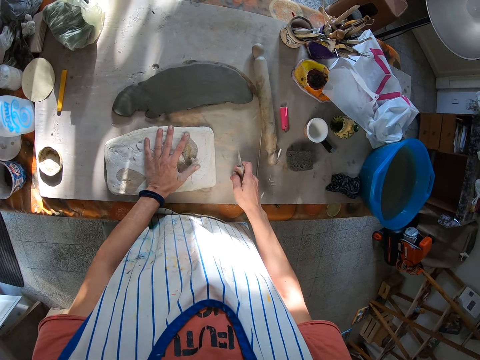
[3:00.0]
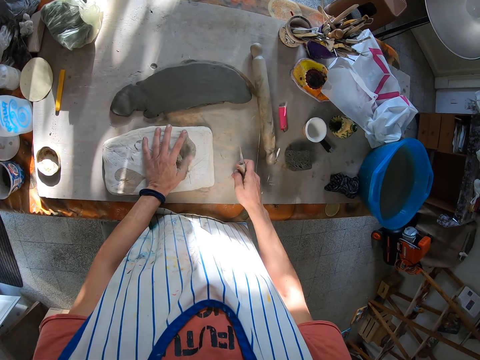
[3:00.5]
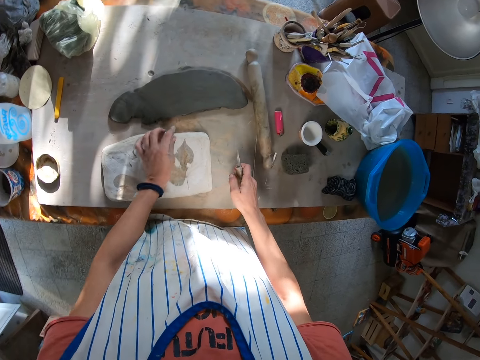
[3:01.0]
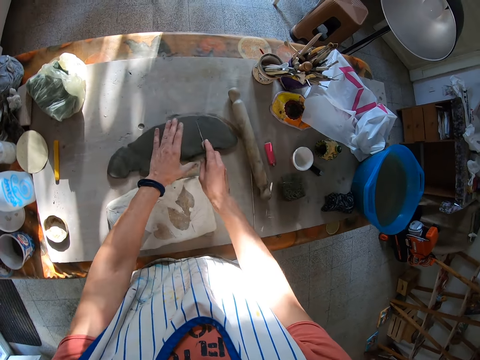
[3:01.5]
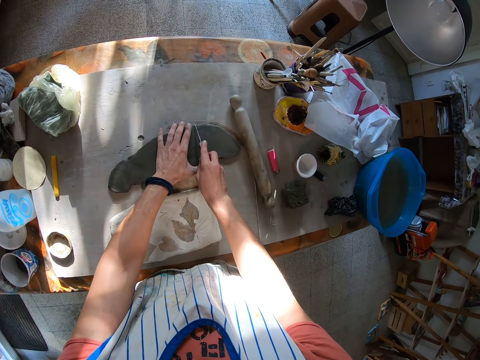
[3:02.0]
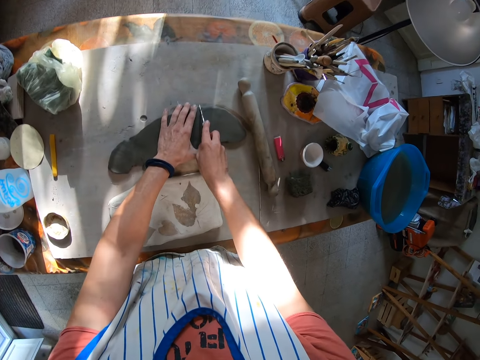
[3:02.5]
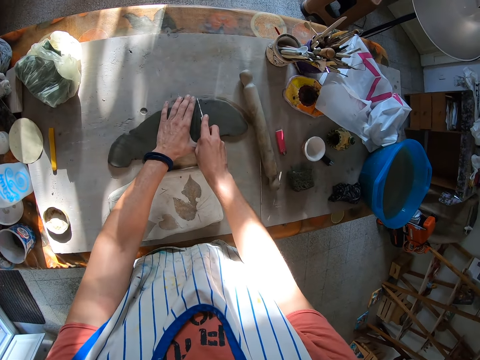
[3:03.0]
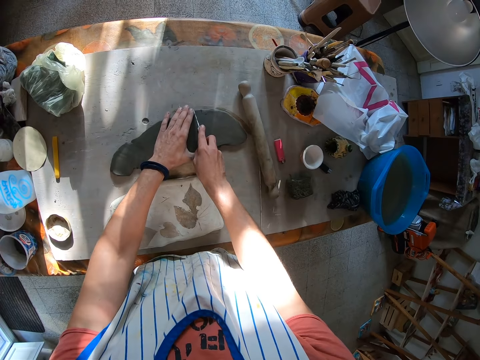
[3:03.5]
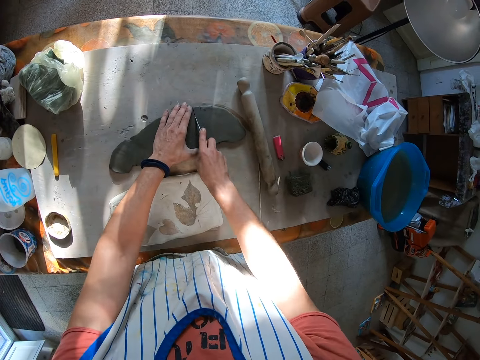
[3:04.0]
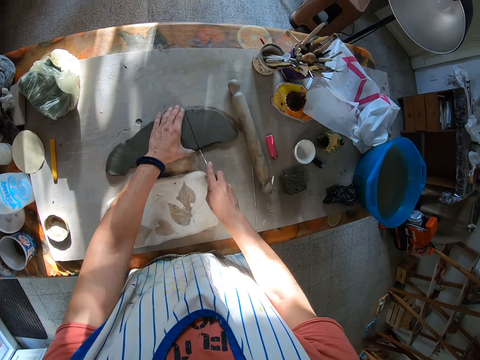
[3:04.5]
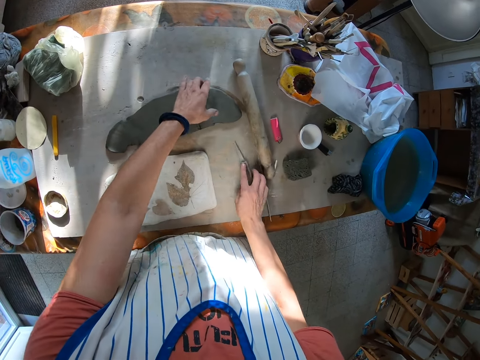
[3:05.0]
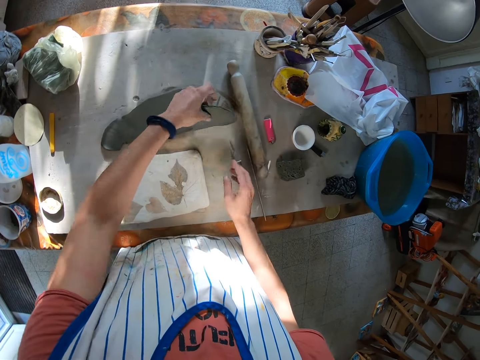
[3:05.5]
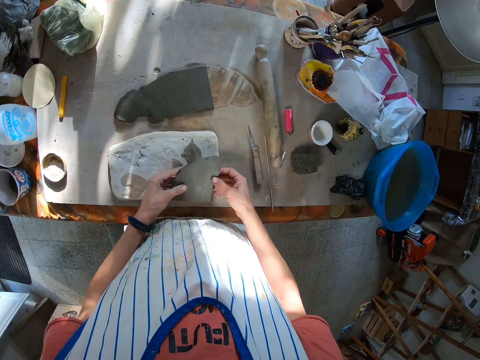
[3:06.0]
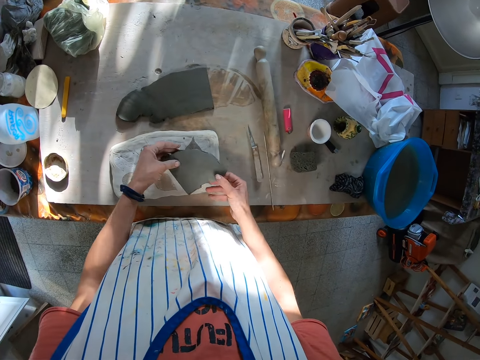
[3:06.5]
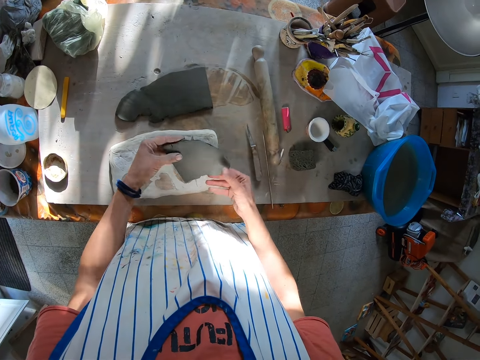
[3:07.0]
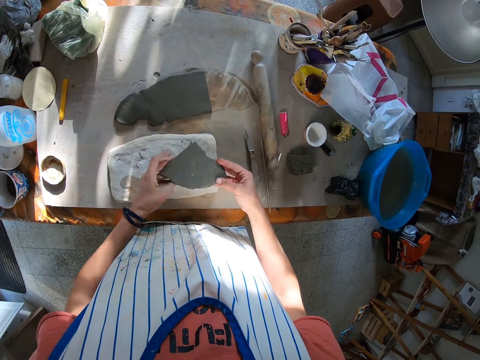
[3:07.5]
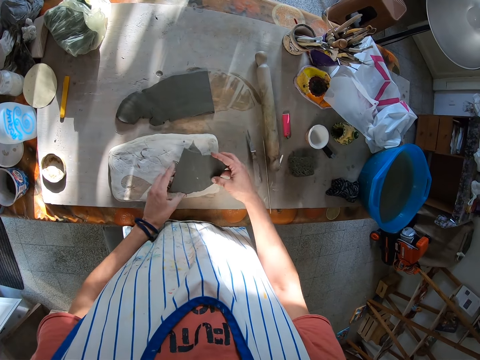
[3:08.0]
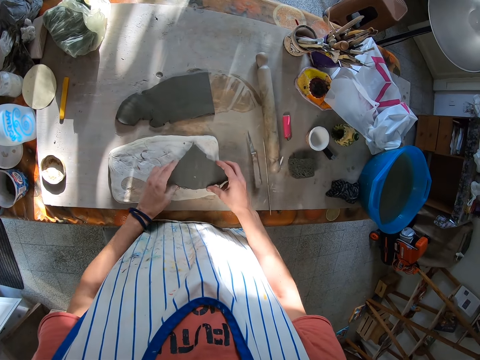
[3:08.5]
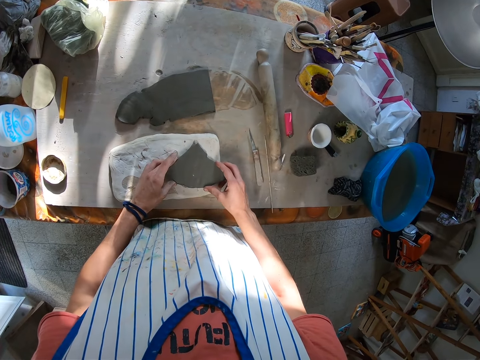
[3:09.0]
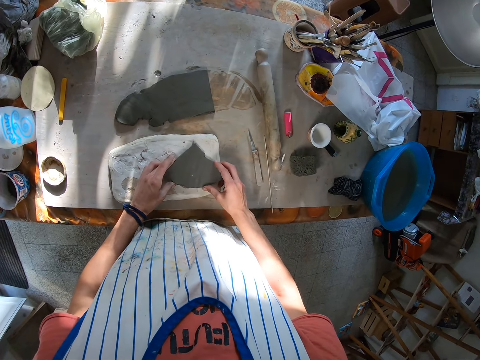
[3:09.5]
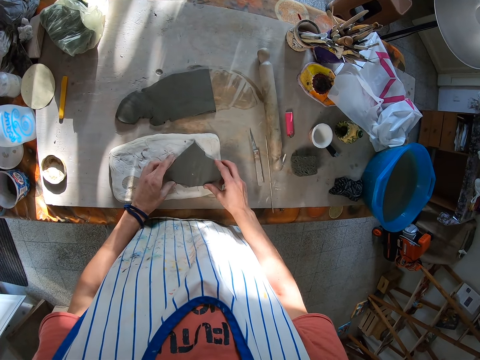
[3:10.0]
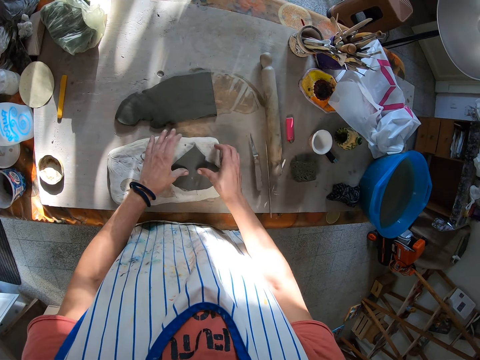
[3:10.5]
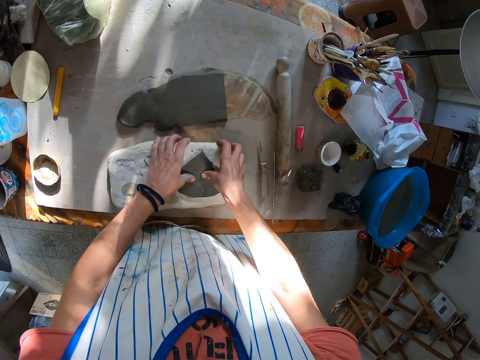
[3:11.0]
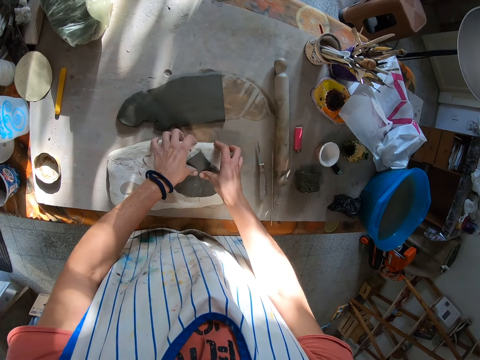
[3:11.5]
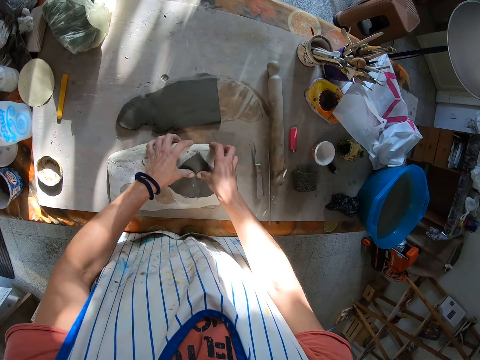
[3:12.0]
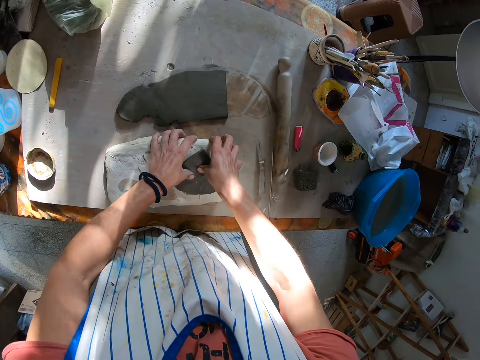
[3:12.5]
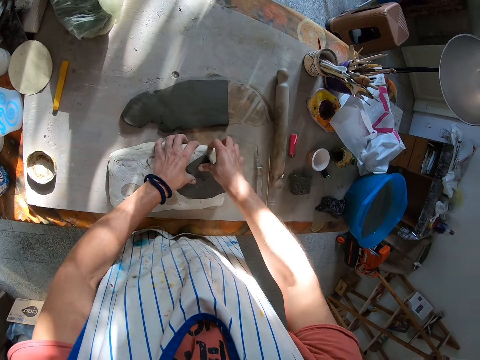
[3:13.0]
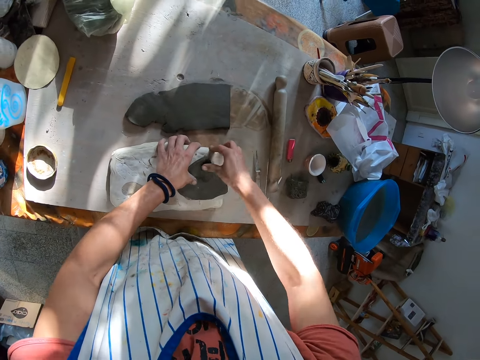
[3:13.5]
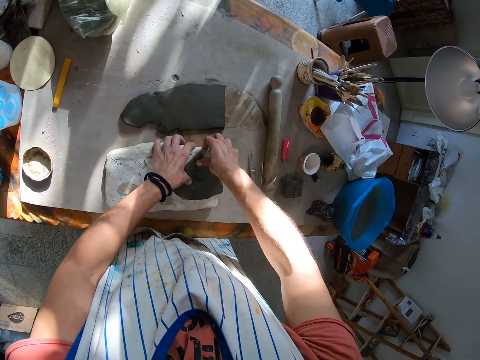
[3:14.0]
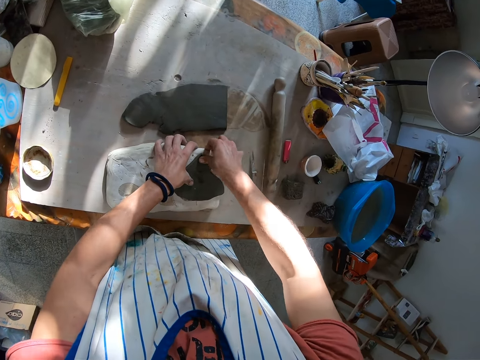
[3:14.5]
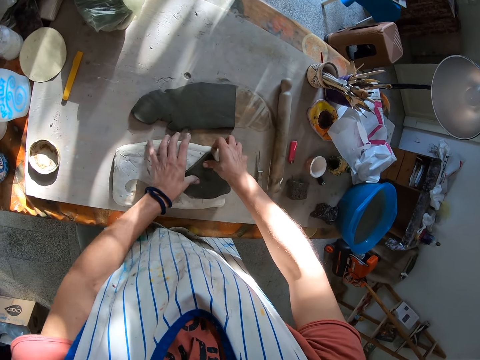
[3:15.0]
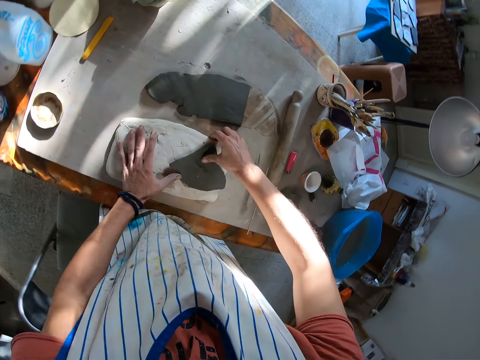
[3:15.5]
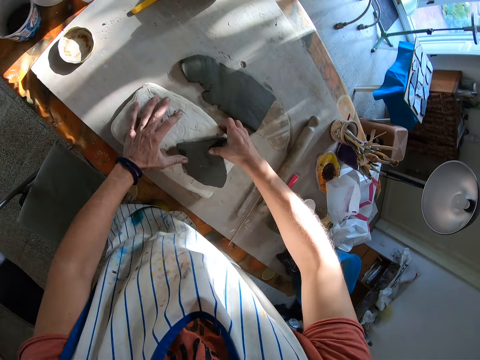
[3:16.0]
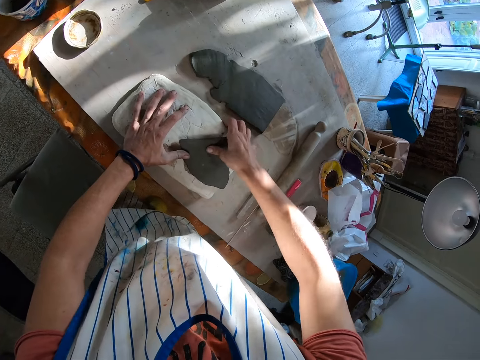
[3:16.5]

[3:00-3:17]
The camera wearer cuts the clay with the knife in her right hand. She picks the clay from the table with her left hand. She examines the clay in both hands. She places the clay on the board with both hands. She presses the clay into the board with both hands.

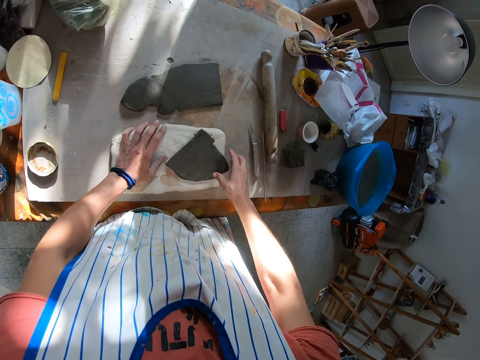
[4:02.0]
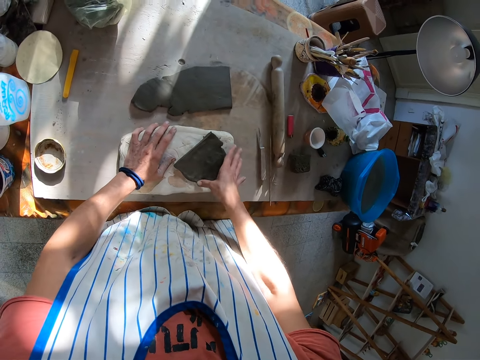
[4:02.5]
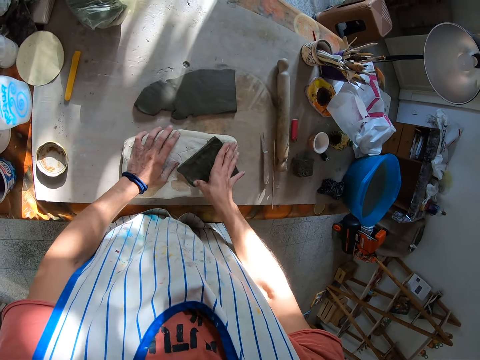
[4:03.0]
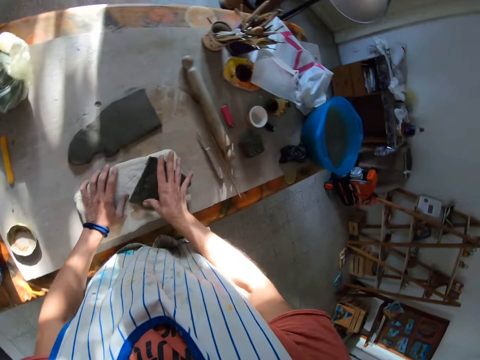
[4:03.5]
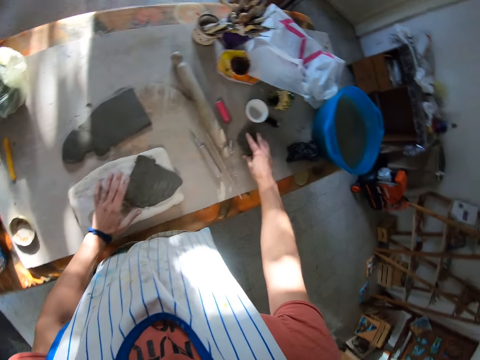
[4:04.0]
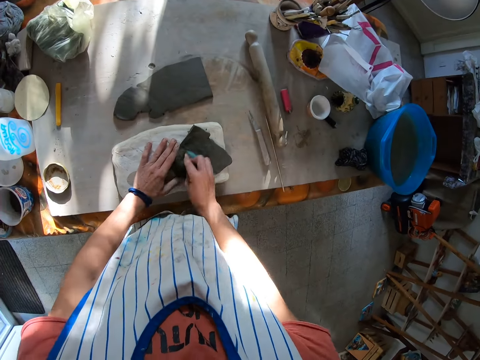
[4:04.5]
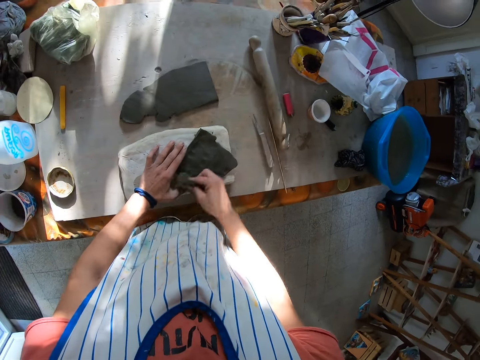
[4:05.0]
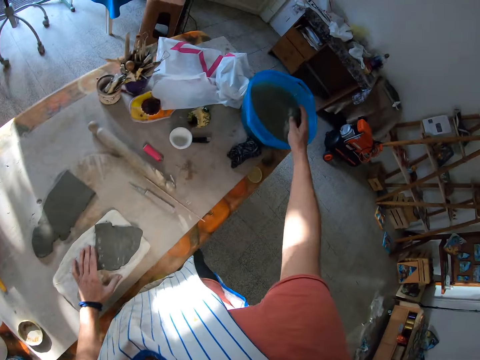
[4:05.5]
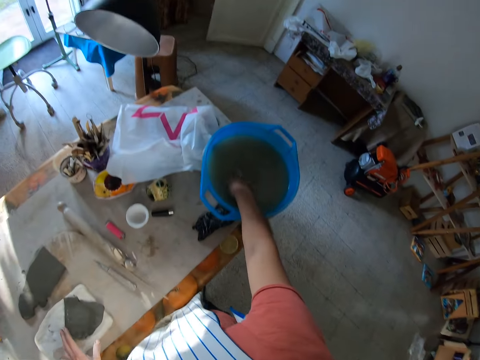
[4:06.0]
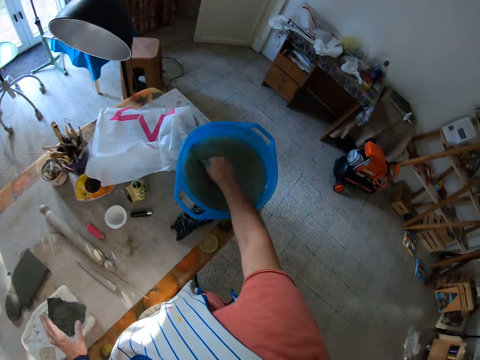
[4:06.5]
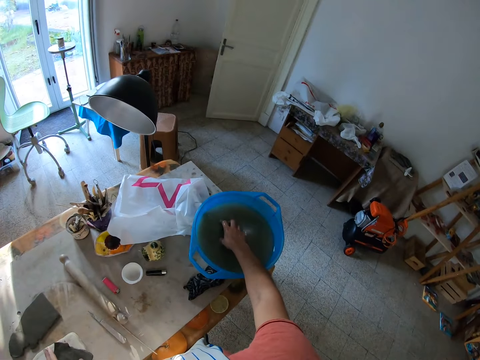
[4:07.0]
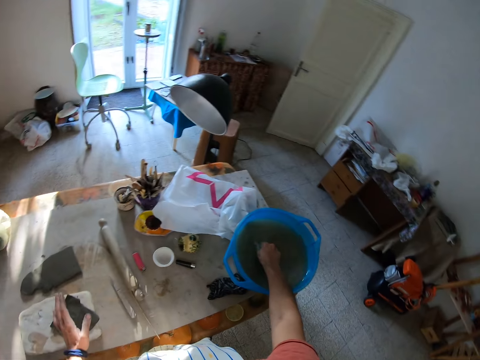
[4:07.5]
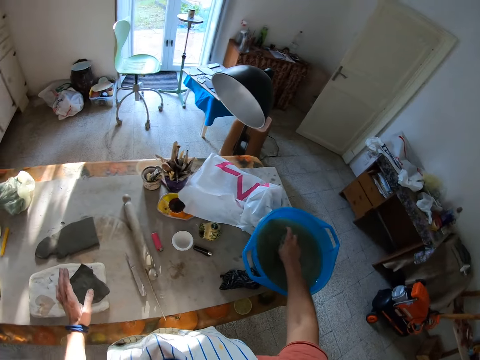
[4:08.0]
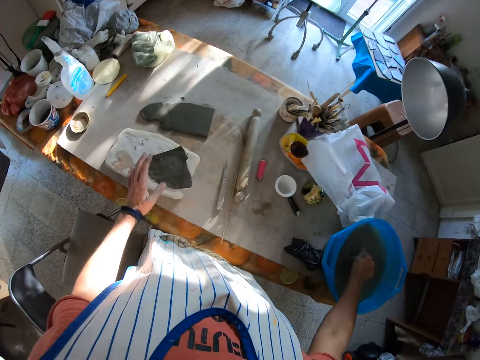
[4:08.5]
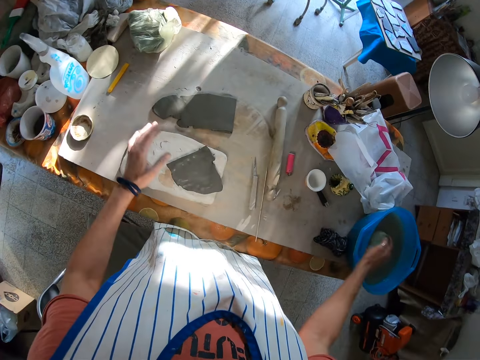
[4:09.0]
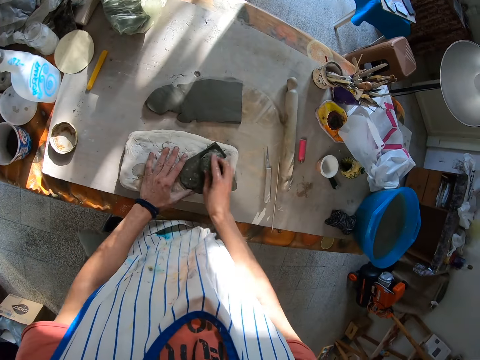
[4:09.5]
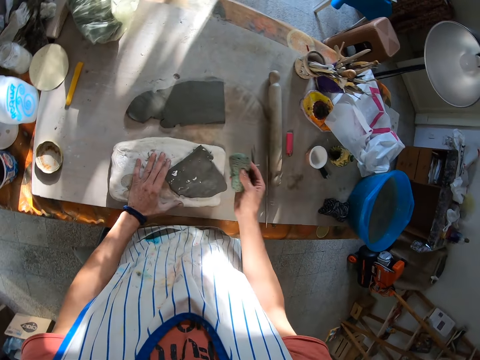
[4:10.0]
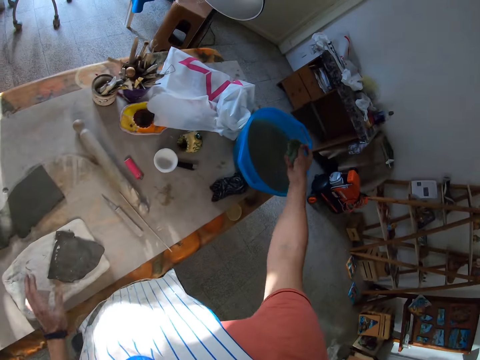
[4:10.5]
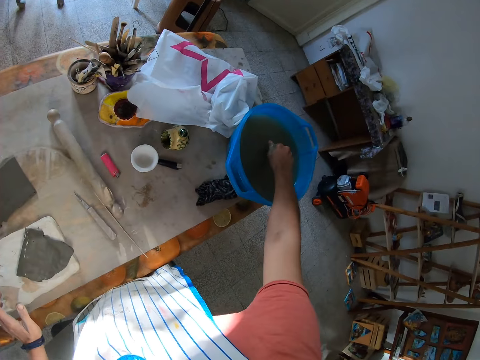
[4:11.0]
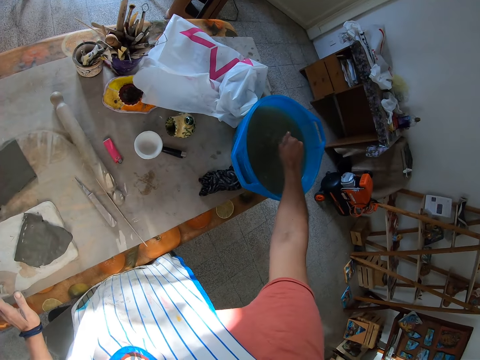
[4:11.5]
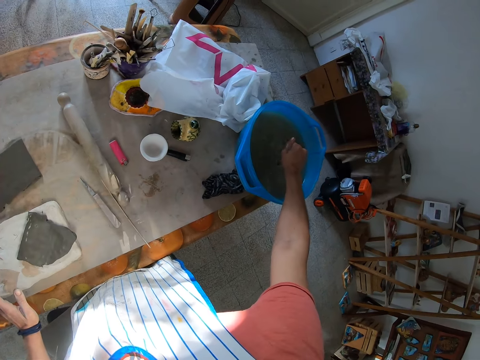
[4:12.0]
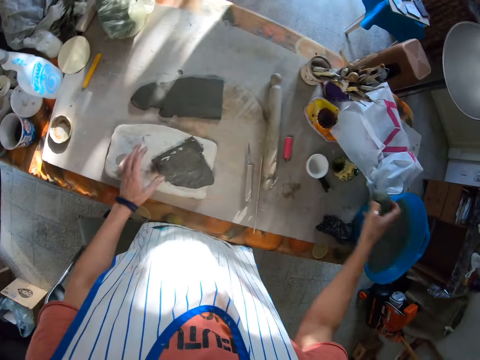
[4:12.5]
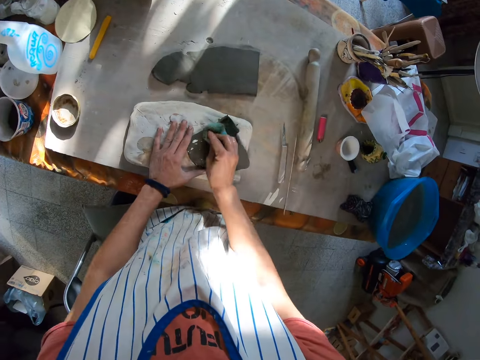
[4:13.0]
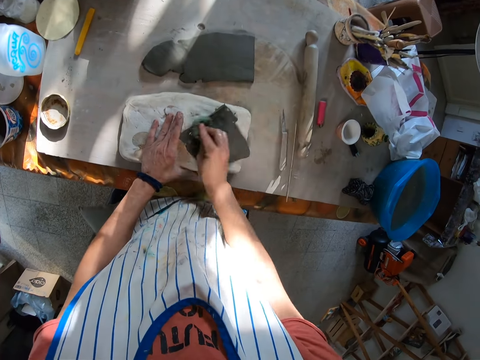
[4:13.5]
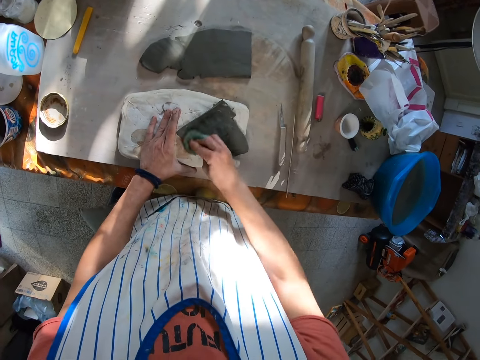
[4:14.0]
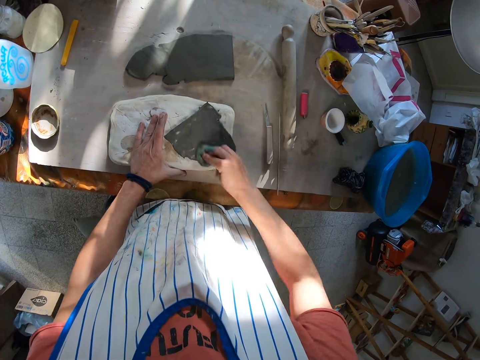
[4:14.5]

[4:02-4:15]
The camera wearer picks the rag or sponge from the table with her right hand. She cleans the clay with the rag in her right hand. She puts the rag inside the bowl of water on the table with her right hand. She squeezes the sponge. She cleans the clay with the rag in her right hand. She squeezes water out of the rag into the bowl of water with her right hand. She cleans the clay with the rag in her right hand again.
